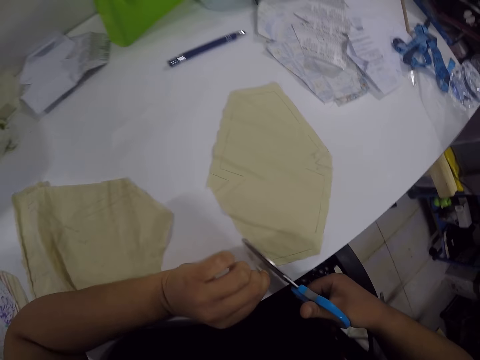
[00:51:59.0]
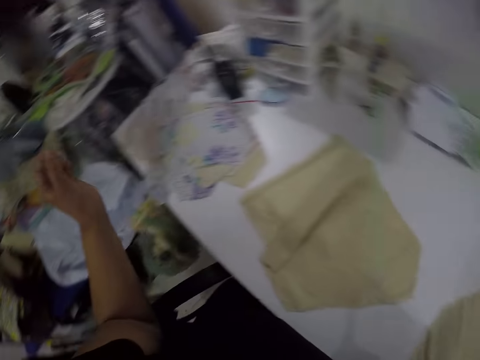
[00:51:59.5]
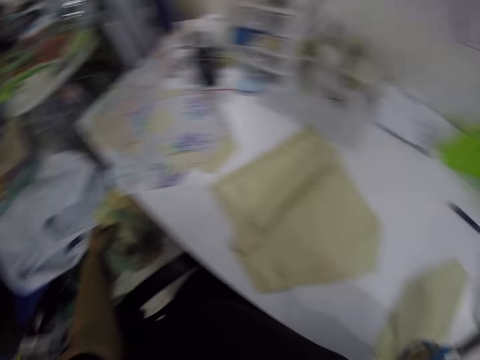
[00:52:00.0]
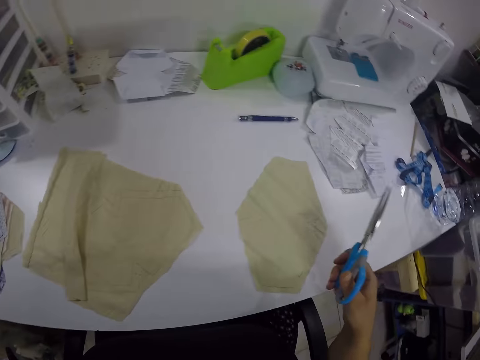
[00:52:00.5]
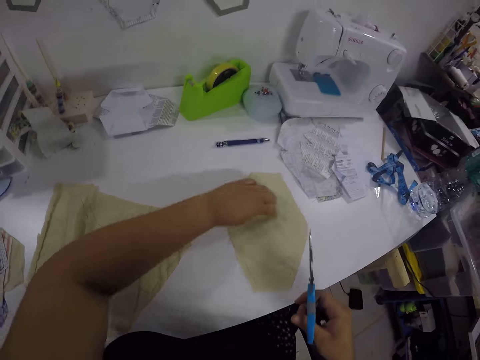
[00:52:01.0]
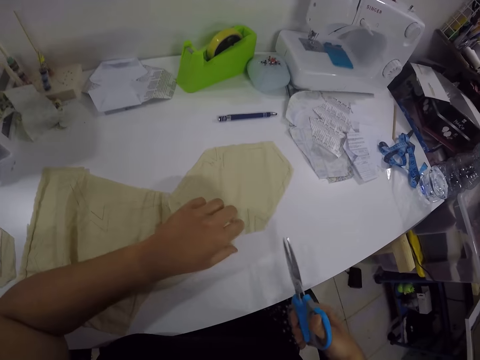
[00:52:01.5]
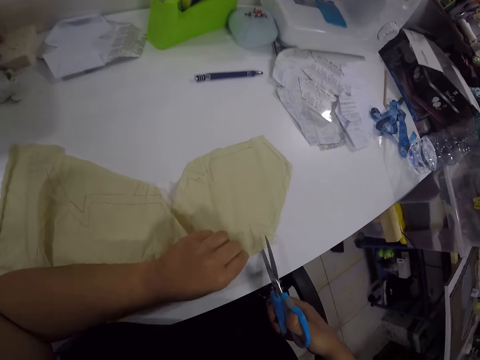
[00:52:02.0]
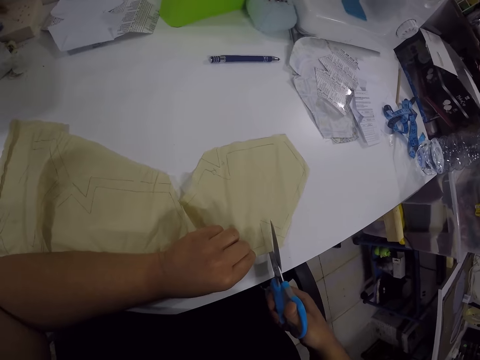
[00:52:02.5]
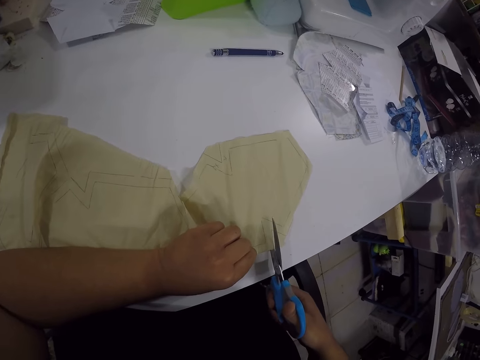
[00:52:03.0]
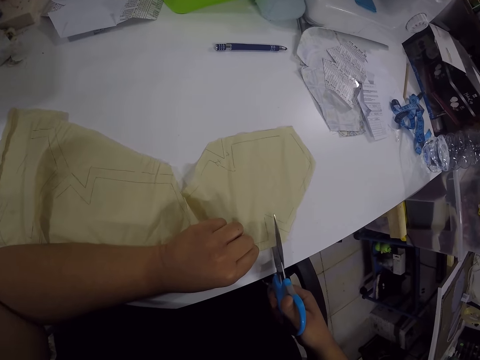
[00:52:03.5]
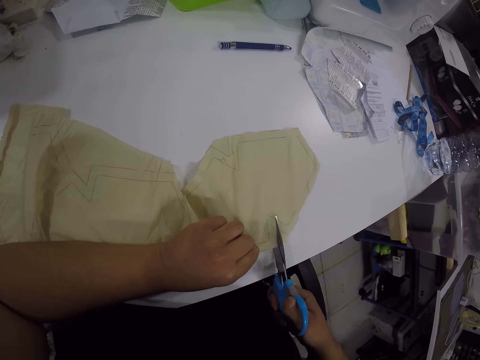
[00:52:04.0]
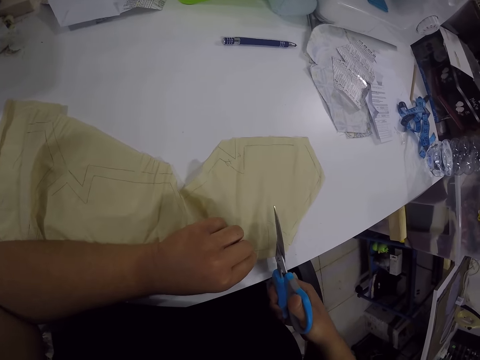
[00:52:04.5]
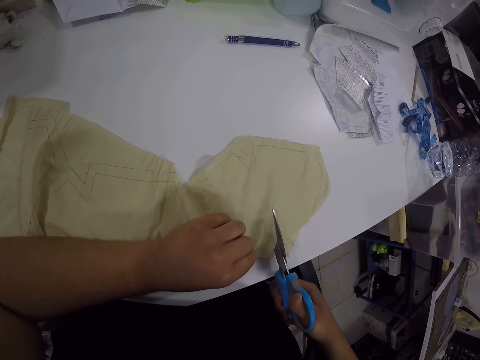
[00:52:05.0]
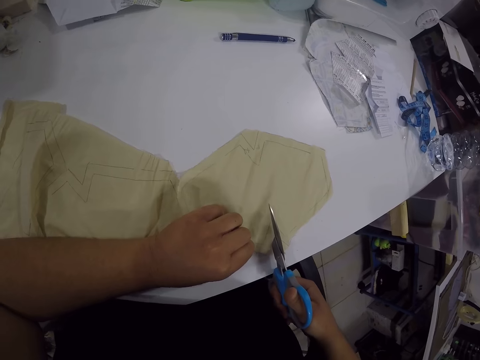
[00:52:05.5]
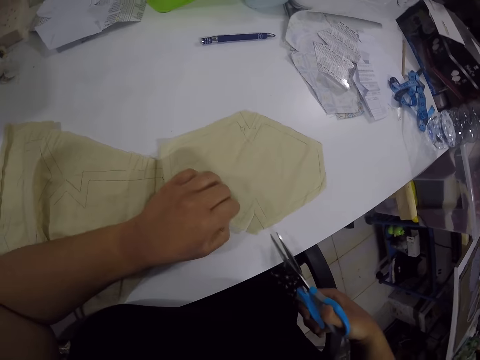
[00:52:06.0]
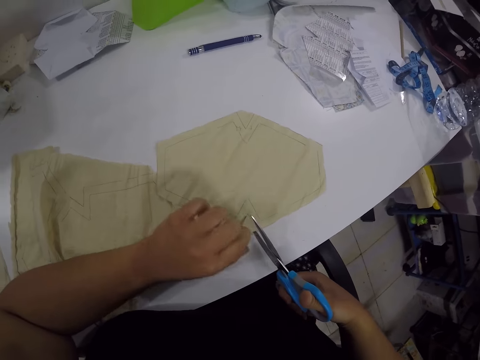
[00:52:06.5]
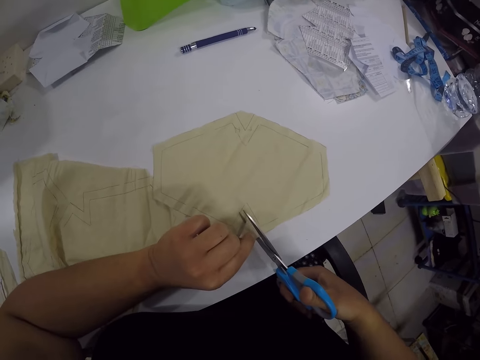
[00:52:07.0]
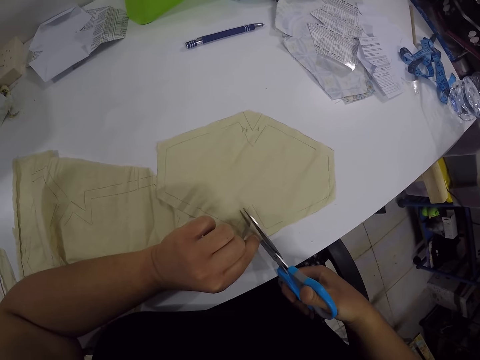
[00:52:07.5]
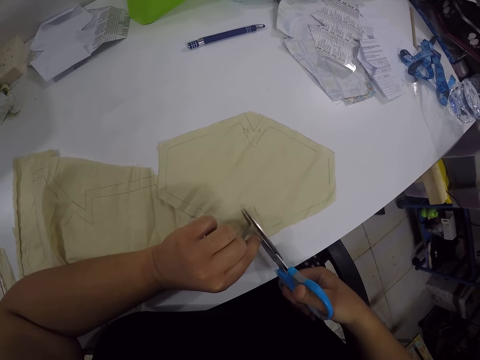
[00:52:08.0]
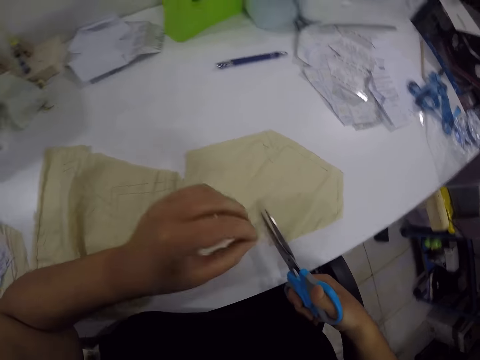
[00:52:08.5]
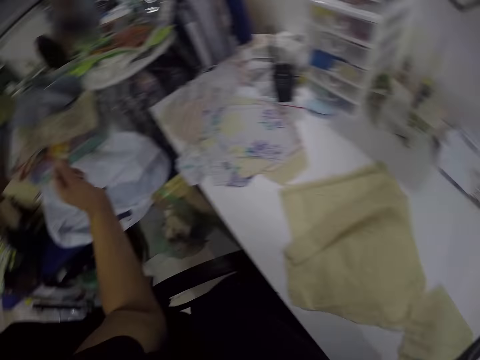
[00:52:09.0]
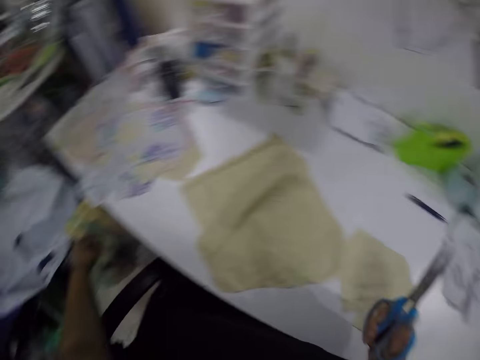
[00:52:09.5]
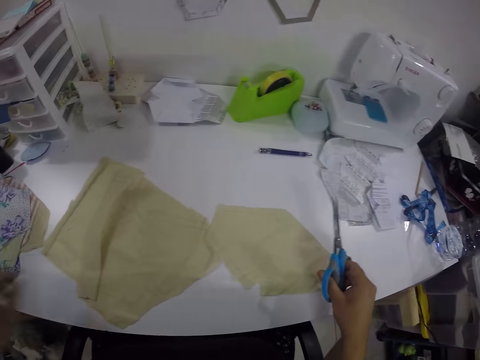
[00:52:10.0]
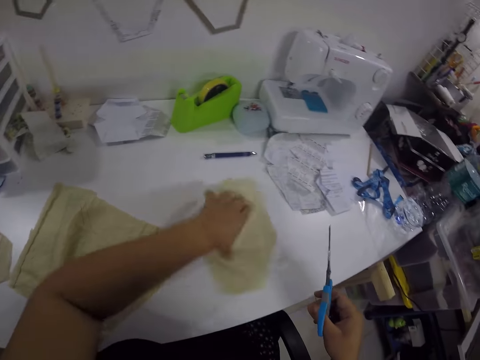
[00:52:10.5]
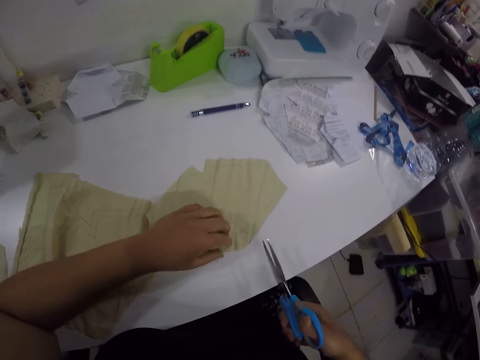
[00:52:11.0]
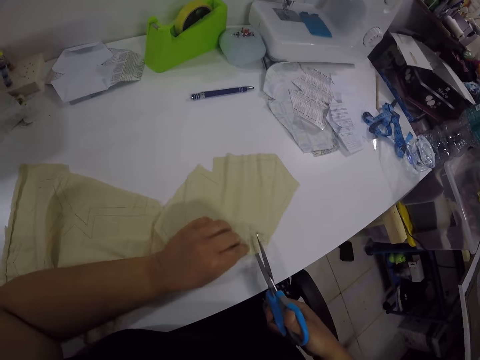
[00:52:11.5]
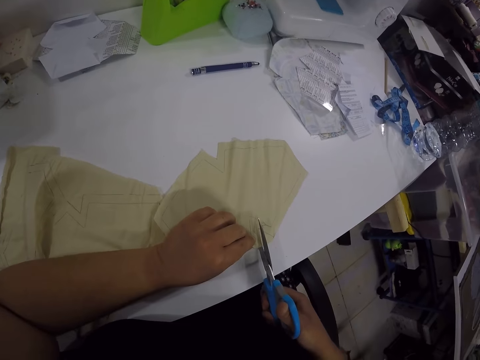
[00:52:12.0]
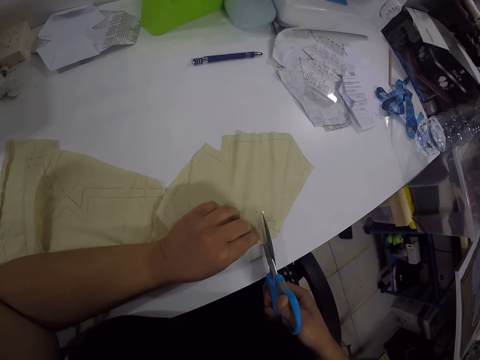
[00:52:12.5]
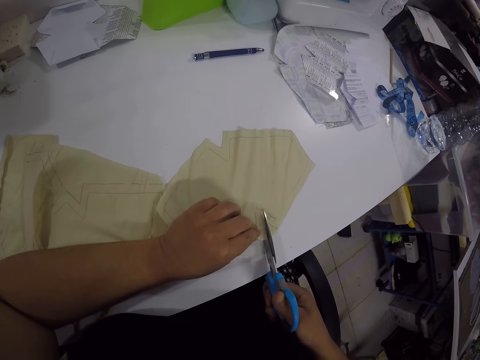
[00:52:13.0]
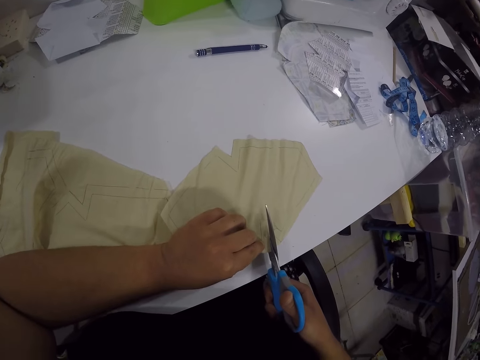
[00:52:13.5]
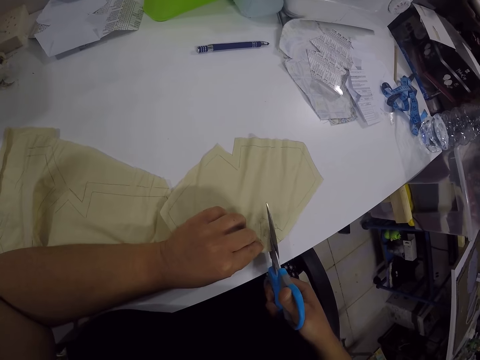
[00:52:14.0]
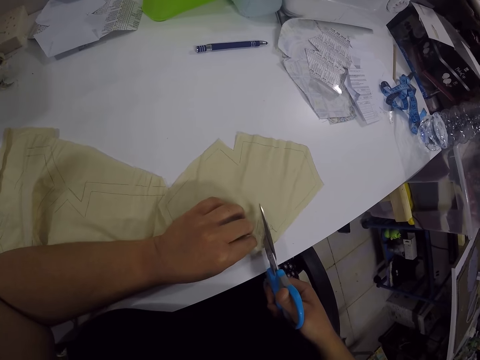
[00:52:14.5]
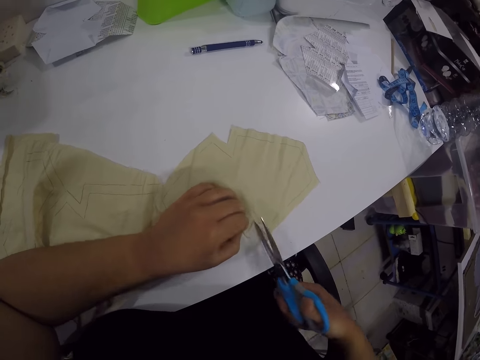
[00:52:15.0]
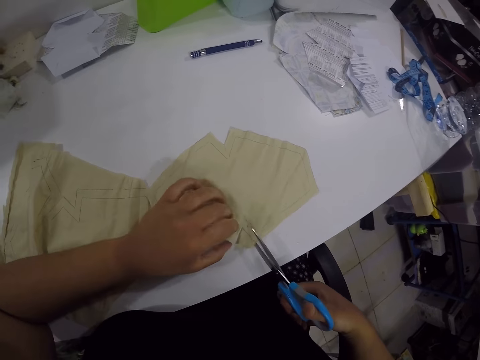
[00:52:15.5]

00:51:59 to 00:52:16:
The camera wearer raises her left hand with the cloth part and drops her left hand with the cloth part. She throws a tiny piece of fabric in the basket on the floor with her left hand. She adjusts the piece of fabric on the table with her left hand. She rotates the cloth with her left hand. She cuts the piece of fabric with the pair of scissors in her right hand. She raises her left hand with the cloth part. She throws the tiny piece of fabric in the basket on the floor with her left hand. She looks around. She adjusts the piece of fabric on the table with her left hand. She cuts the piece of fabric with the pair of scissors in her right hand.

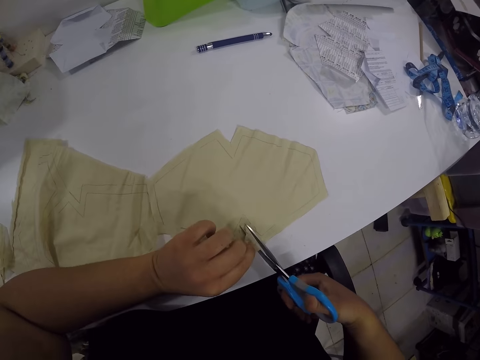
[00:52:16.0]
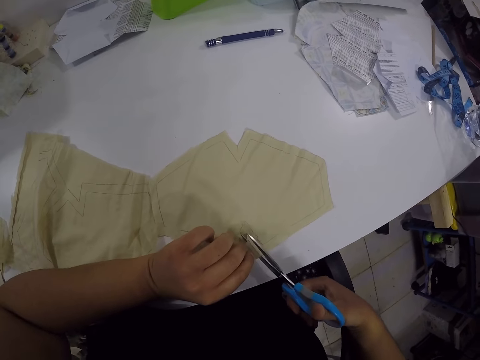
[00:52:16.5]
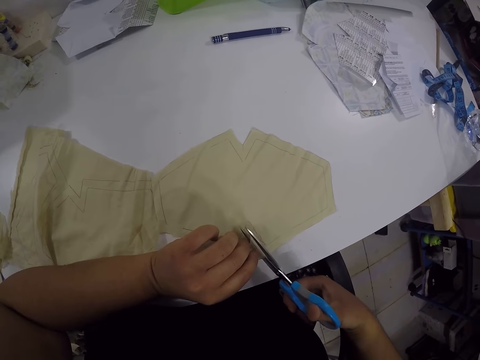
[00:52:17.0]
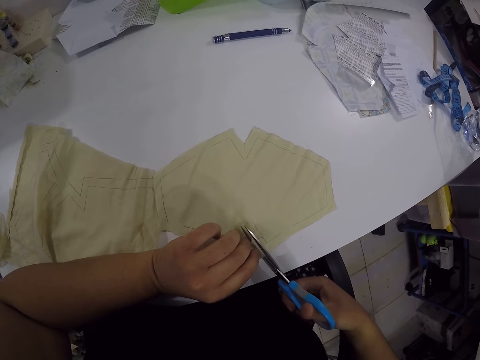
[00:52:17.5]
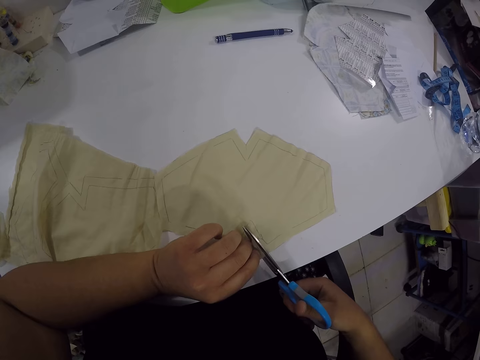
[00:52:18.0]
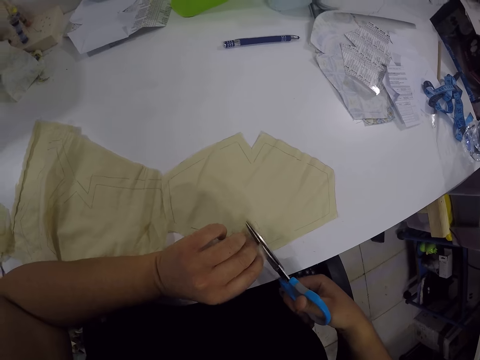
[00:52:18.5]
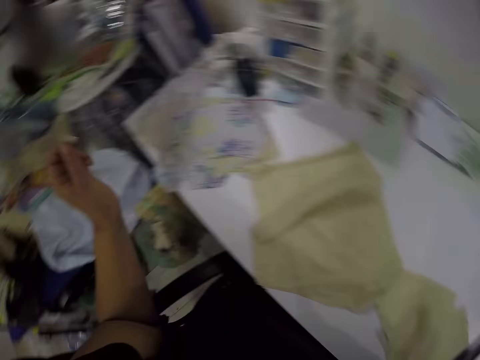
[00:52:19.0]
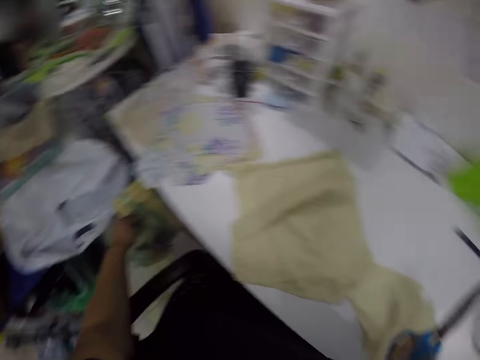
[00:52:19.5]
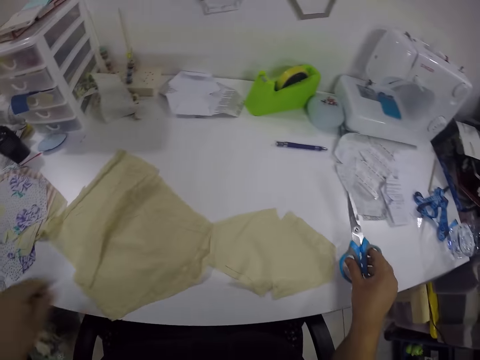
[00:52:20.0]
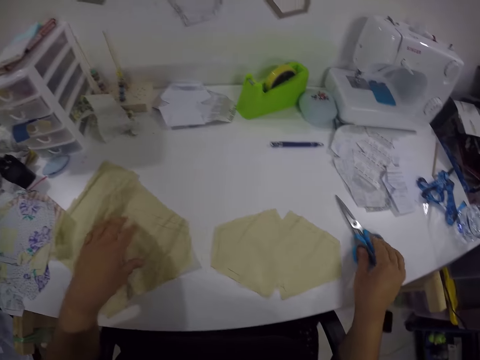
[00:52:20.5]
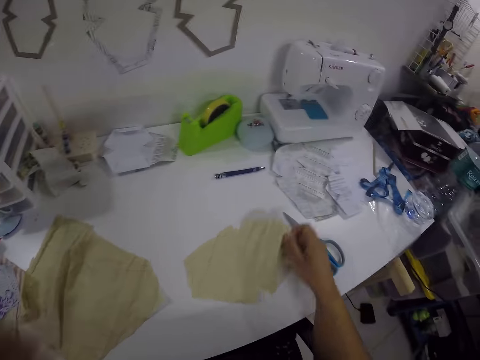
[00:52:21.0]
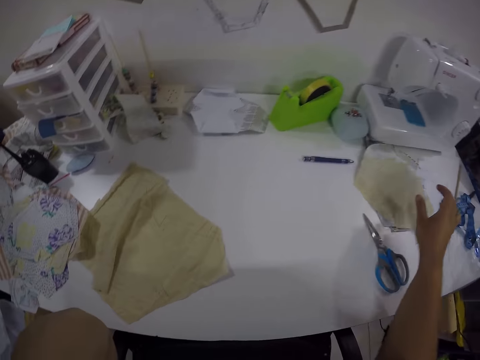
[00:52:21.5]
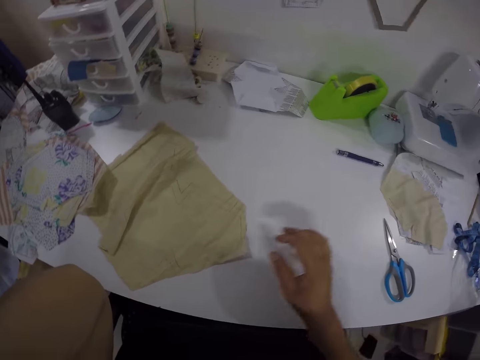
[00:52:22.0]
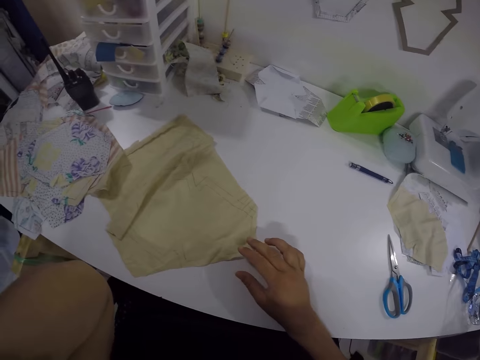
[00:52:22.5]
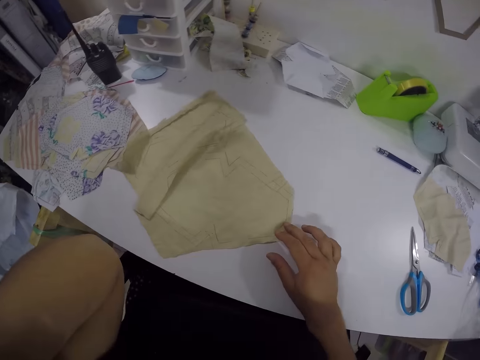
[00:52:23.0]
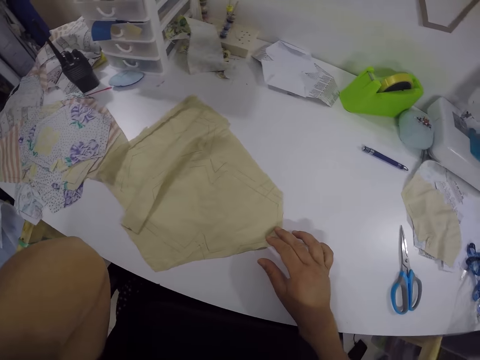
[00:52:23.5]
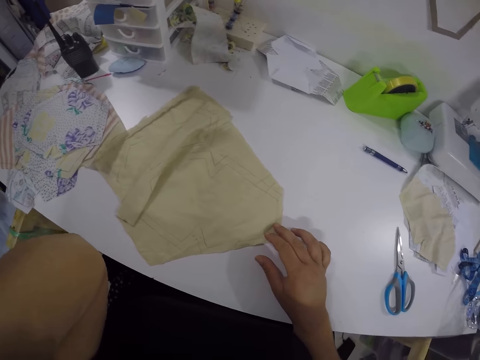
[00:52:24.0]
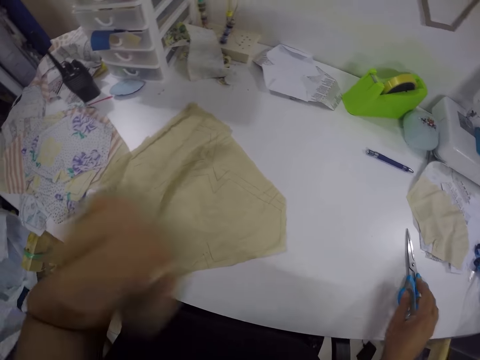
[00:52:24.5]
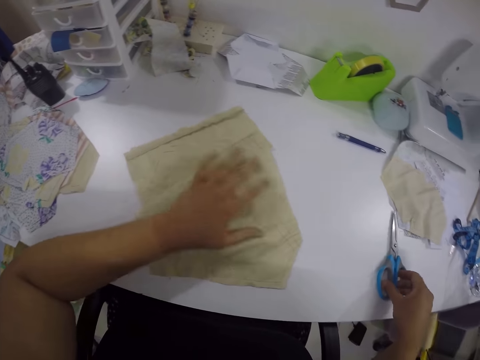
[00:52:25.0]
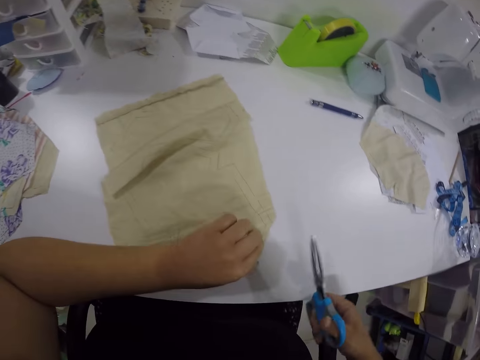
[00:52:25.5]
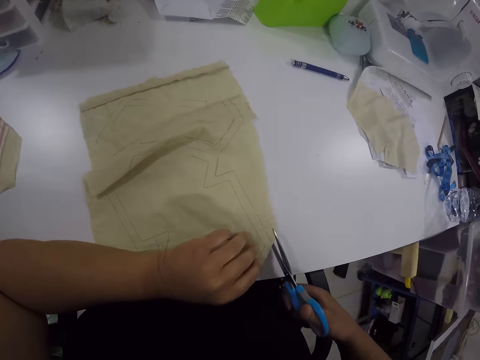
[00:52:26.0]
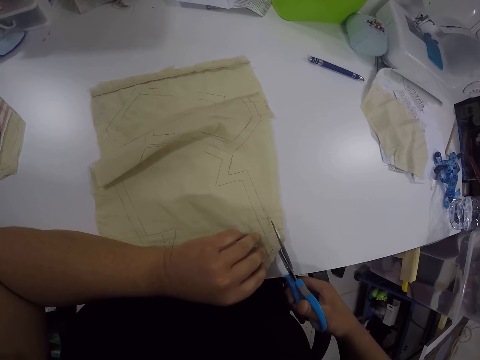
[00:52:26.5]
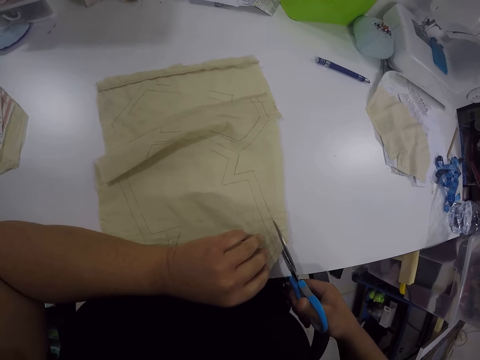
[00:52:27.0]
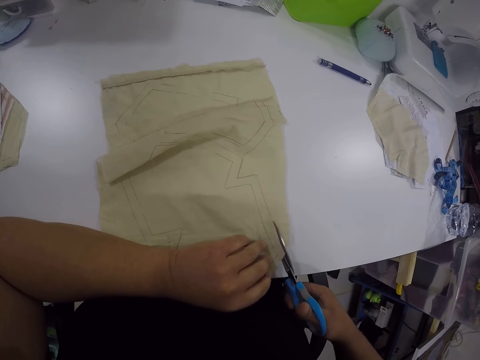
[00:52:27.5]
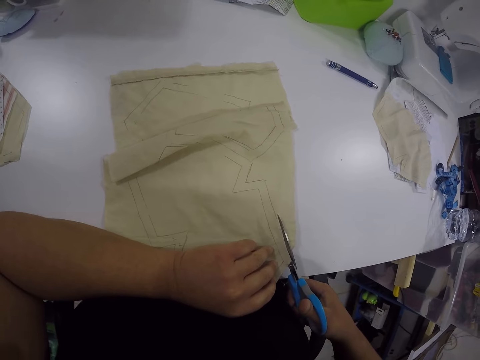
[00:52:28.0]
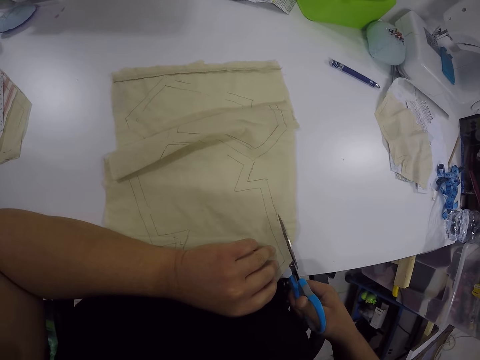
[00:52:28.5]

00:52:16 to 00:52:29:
The camera wearer raises her left hand with the cloth part. She throws a tiny piece of fabric in the basket on the floor with her left hand. She looks around. She adjusts a piece of fabric on the table with her left hand. She drops the pair of scissors in her right hand on the table. She pushes the cloth with her left hand. She lifts the piece of fabric from the table with her right hand. She puts the piece of fabric on a paper on the table with her right hand. She throws the cloth with her right hand. She raises her right hand. She adjusts the piece of fabric on the table with her right hand. She adjusts the piece of fabric on the table with her left hand. She picks the scissors with her right hand. She adjusts the cloth with her left hand. She cuts the piece of fabric with the pair of scissors in her right hand.
